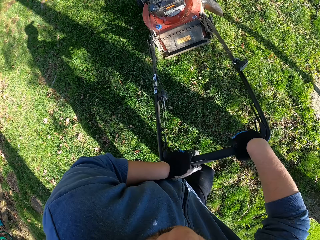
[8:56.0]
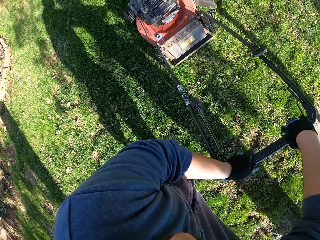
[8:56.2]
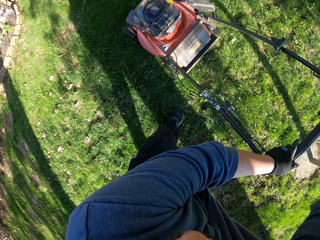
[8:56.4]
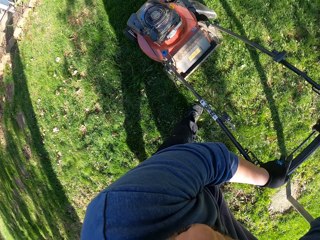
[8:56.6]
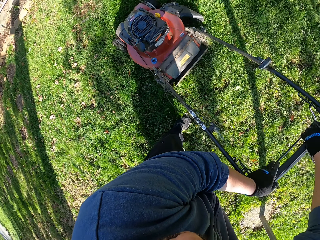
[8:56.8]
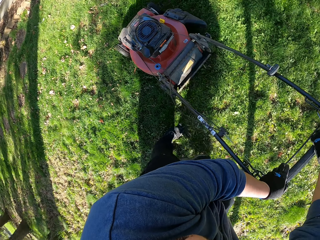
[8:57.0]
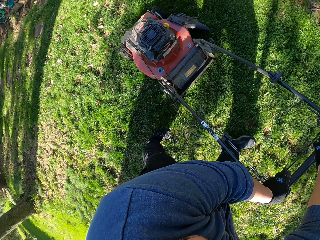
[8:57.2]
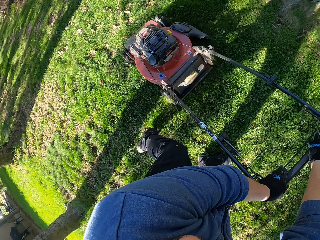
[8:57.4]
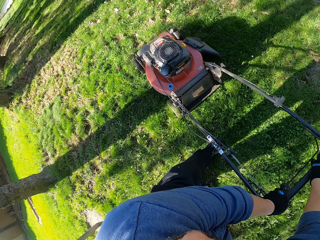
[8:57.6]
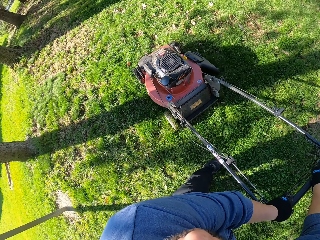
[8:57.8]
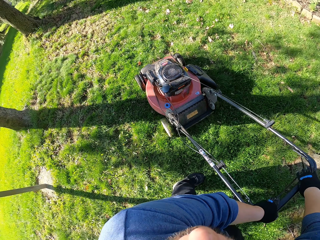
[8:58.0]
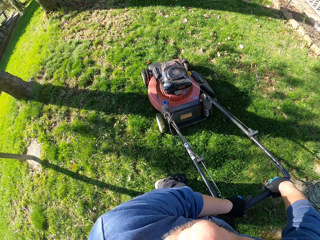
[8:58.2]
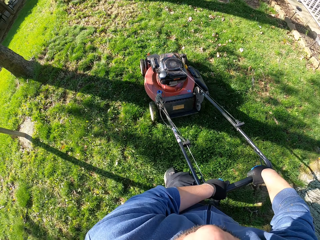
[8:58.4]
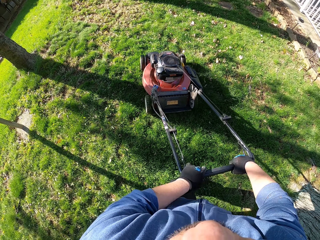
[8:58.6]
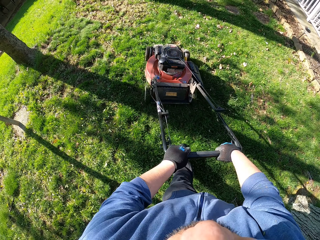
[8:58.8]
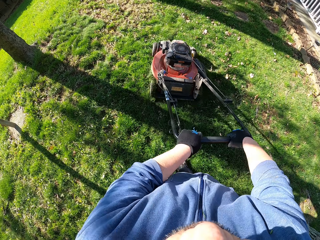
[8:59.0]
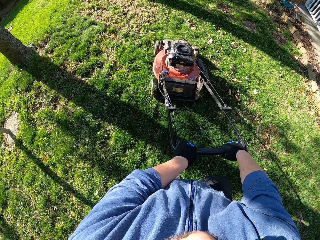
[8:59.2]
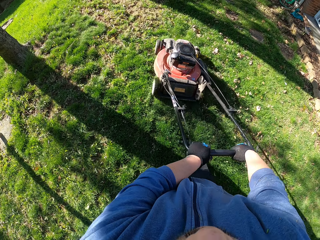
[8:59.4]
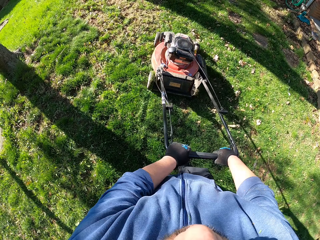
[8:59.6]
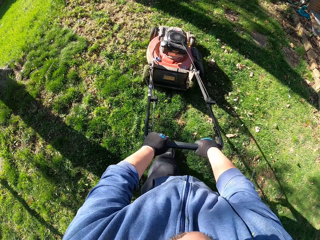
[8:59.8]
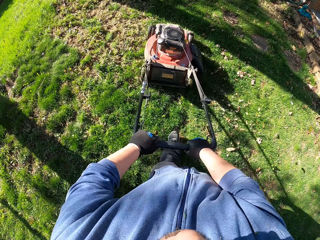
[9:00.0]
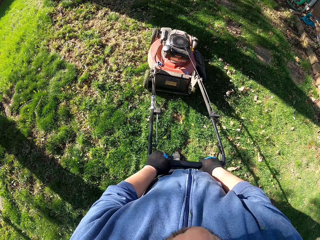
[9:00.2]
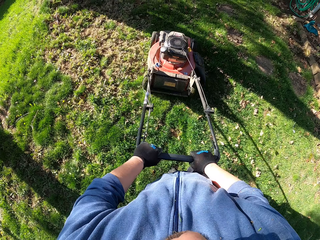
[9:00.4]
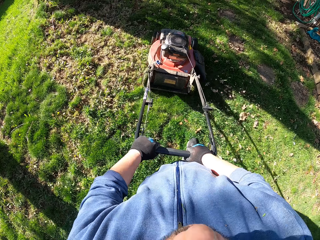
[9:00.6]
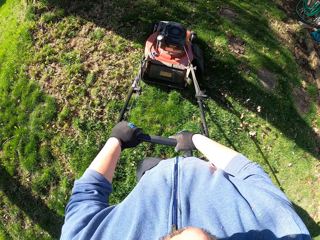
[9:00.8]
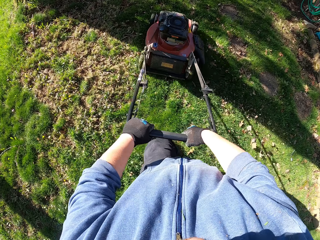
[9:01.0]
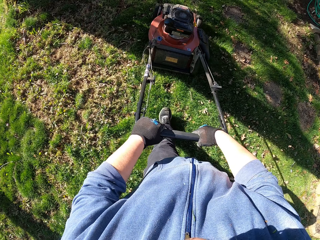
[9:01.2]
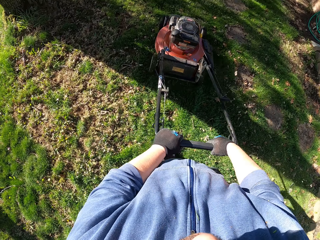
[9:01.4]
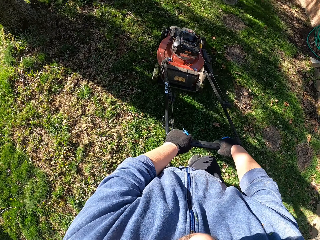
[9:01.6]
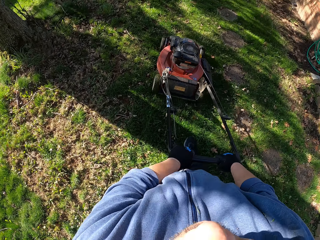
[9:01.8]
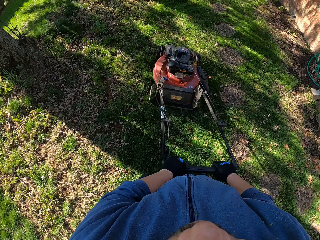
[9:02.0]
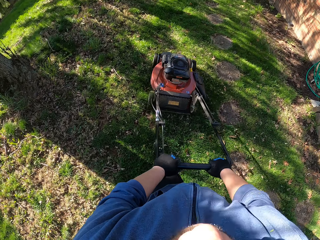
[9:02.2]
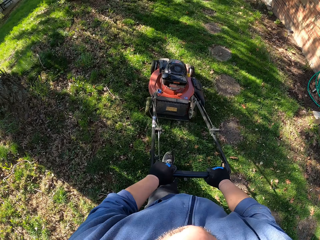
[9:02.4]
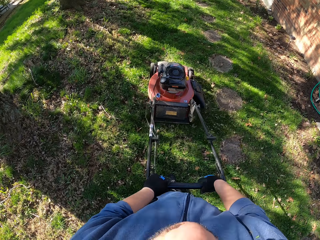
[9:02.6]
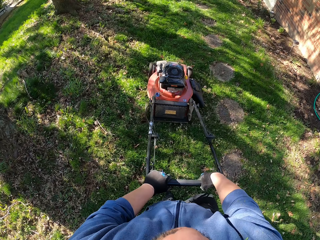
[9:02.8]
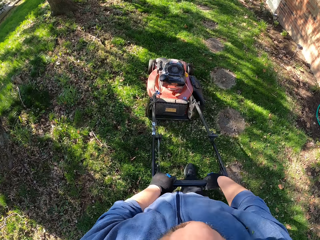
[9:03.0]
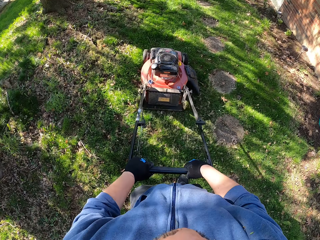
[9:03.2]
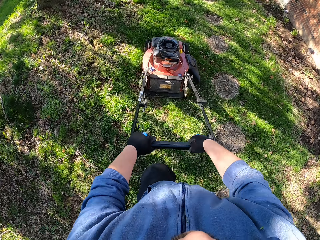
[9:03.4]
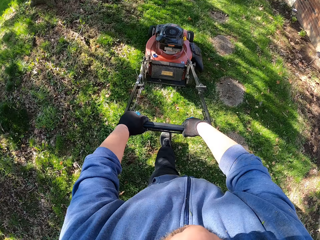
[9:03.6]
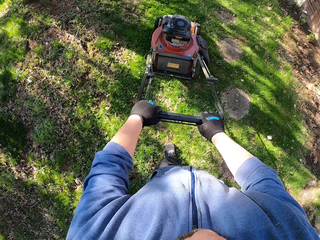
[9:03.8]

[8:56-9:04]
The camera wearer turns with the lawn mower. They mow the grass in the garden with the lawn mower.

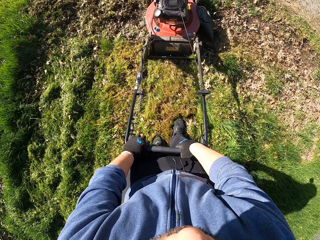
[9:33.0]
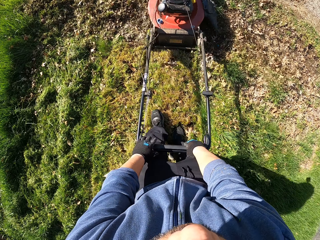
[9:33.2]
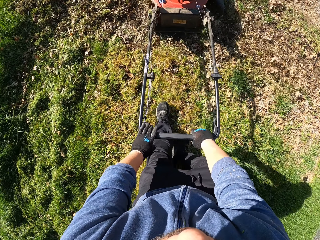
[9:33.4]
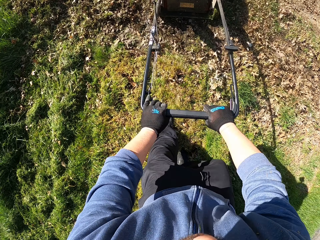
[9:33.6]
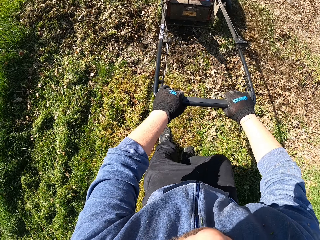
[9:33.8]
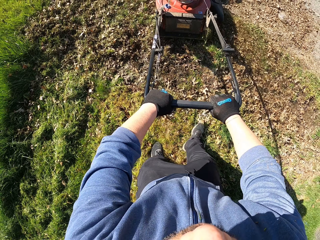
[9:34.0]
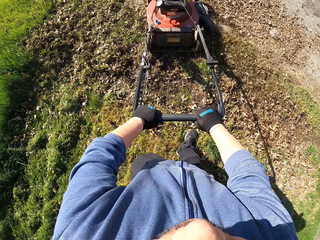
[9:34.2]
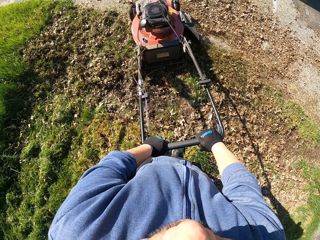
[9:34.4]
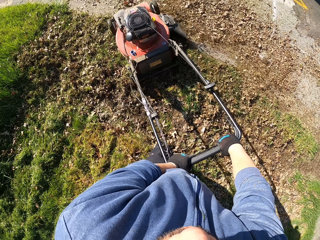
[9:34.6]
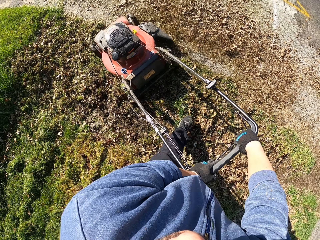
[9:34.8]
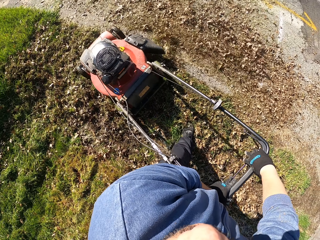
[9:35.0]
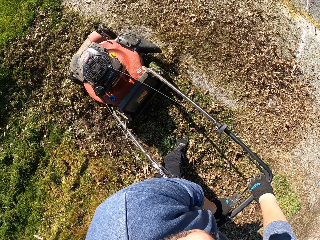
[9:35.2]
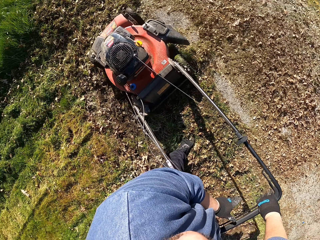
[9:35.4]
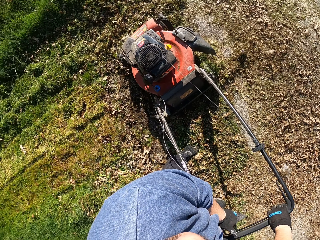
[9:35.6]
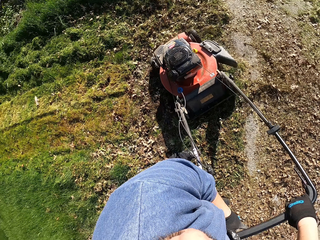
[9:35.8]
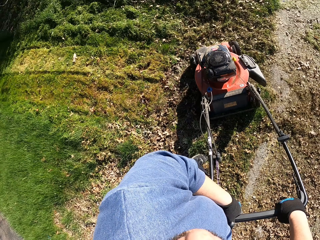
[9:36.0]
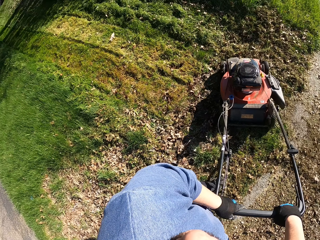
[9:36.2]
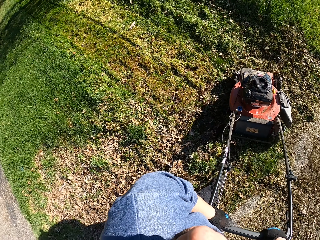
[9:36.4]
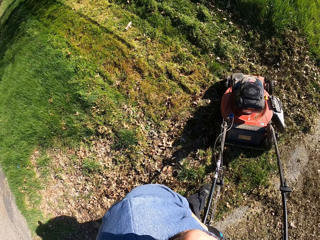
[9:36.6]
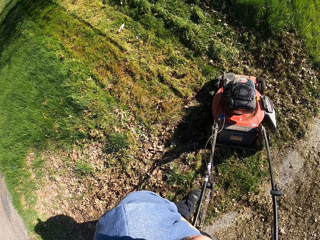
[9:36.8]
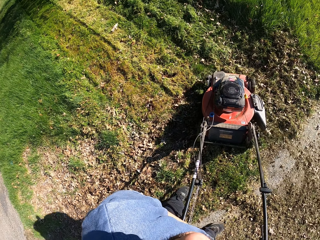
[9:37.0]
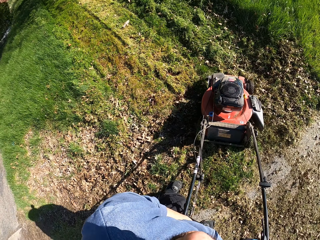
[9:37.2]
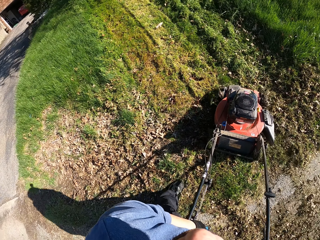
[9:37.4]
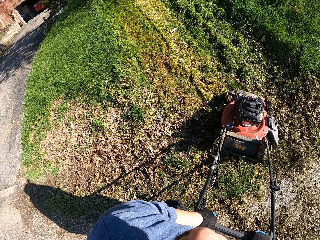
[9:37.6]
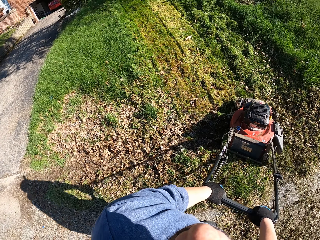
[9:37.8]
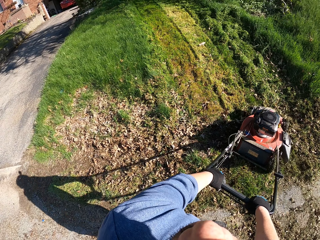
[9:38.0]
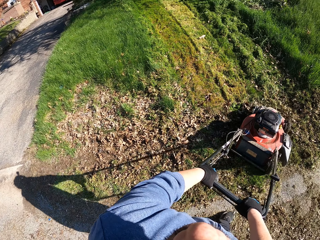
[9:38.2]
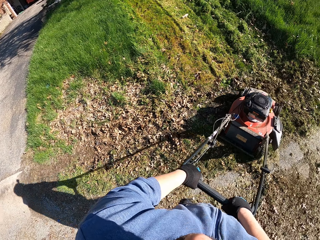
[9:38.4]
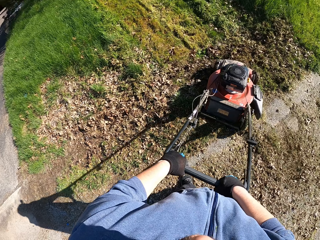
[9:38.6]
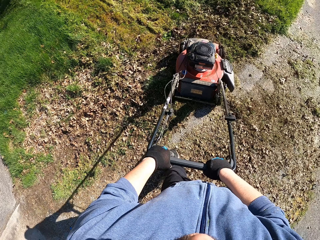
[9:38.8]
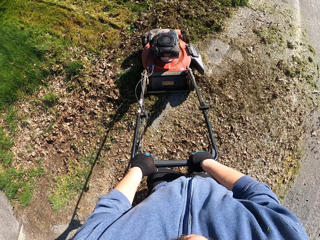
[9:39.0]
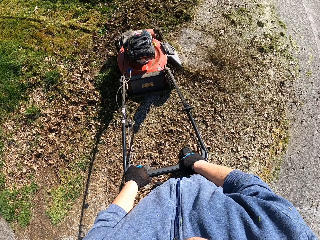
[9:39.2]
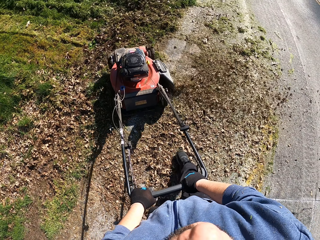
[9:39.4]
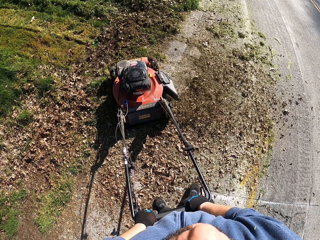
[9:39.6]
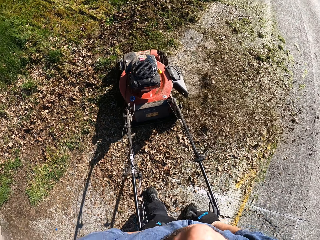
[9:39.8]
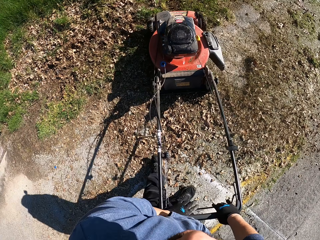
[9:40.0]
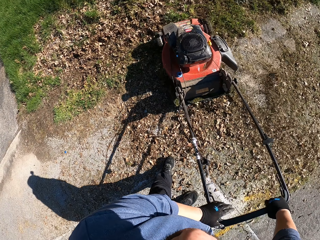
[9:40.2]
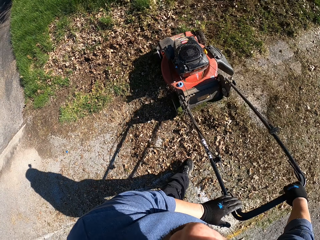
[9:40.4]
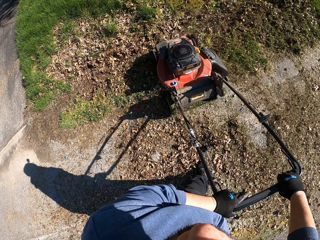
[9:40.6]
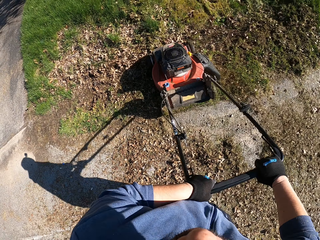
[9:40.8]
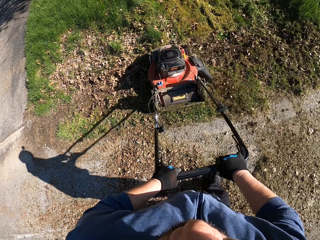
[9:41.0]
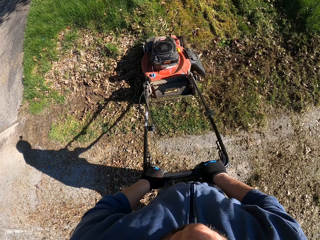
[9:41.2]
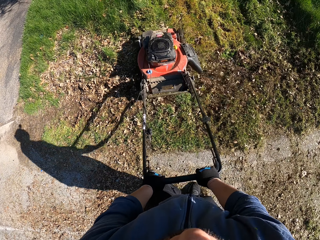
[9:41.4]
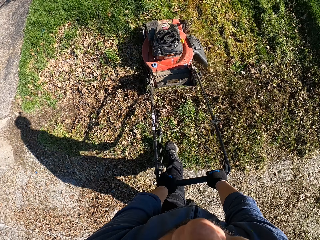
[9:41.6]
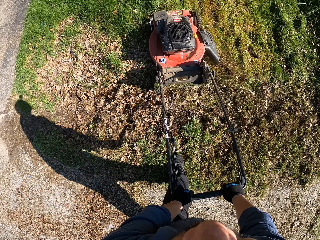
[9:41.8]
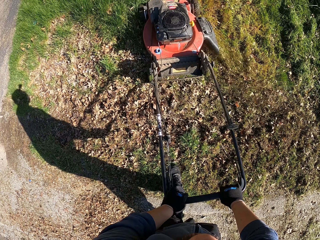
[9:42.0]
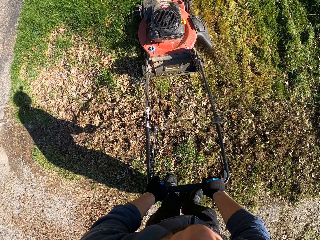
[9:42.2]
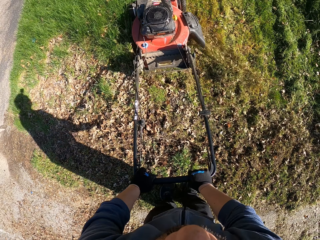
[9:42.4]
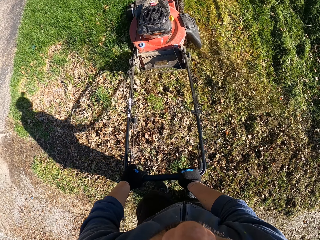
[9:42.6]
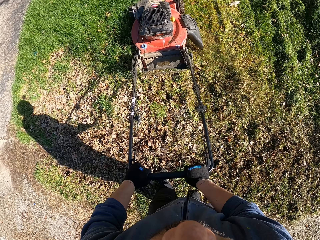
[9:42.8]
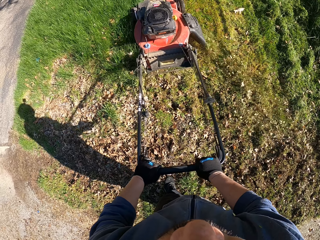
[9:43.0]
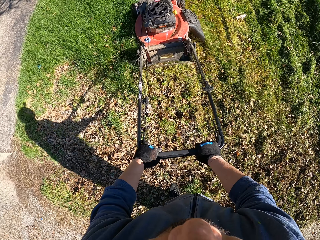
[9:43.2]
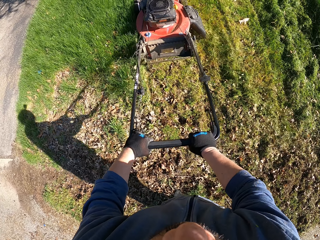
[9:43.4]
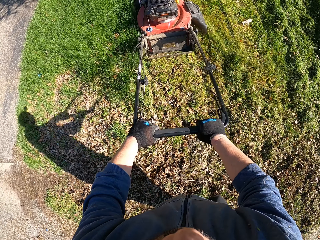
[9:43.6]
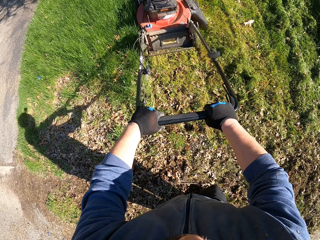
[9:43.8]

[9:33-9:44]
The camera wearer makes a turn with the lawn mower. They cut grass with the lawn mower.

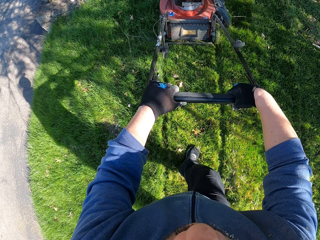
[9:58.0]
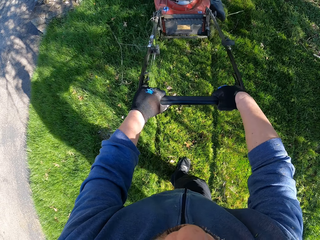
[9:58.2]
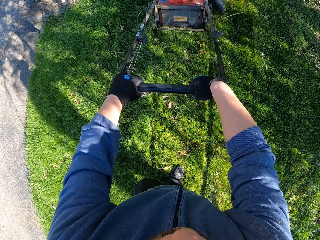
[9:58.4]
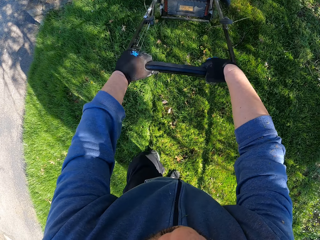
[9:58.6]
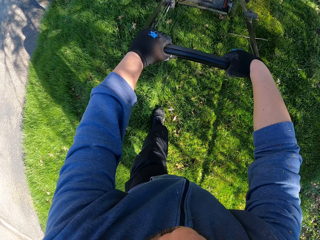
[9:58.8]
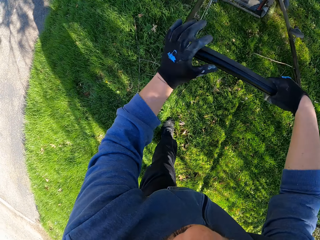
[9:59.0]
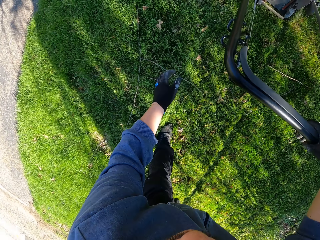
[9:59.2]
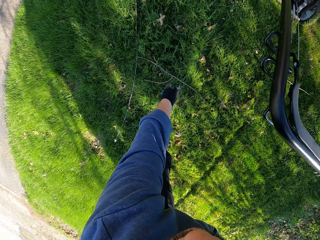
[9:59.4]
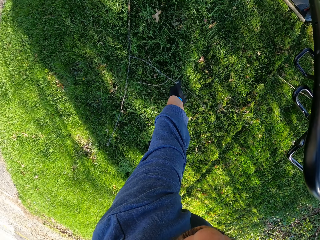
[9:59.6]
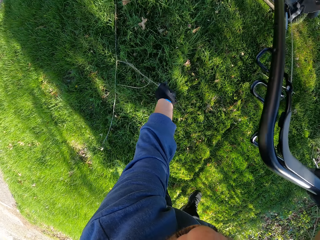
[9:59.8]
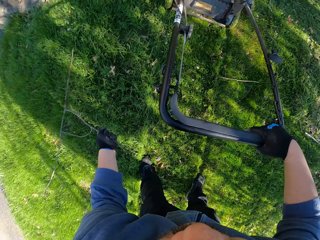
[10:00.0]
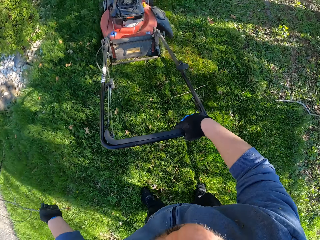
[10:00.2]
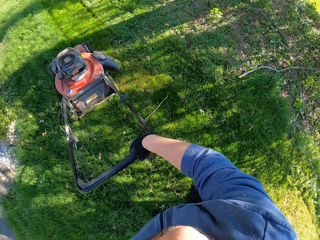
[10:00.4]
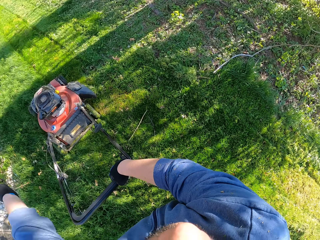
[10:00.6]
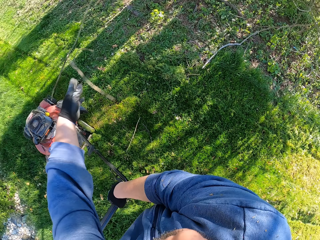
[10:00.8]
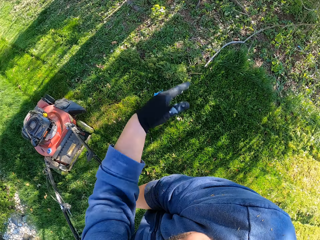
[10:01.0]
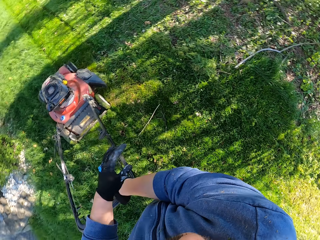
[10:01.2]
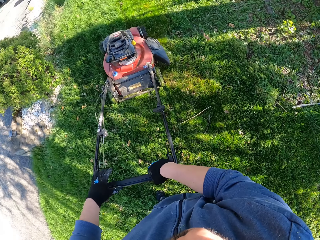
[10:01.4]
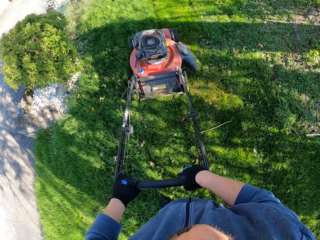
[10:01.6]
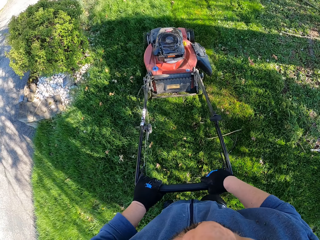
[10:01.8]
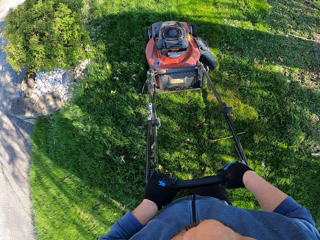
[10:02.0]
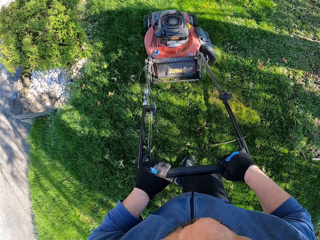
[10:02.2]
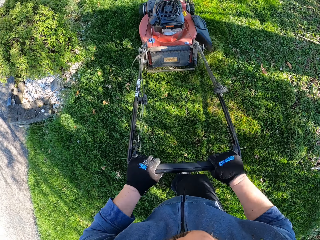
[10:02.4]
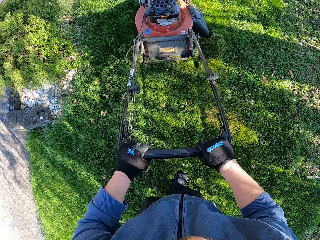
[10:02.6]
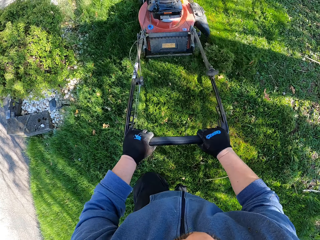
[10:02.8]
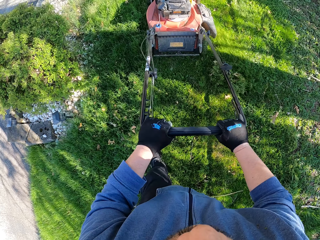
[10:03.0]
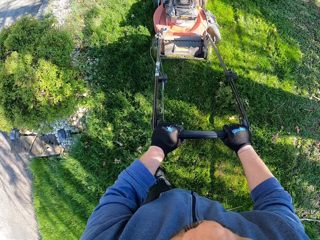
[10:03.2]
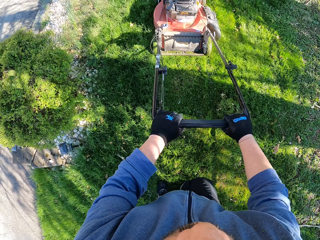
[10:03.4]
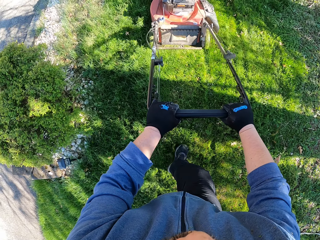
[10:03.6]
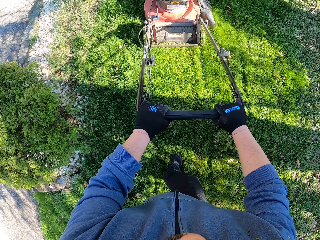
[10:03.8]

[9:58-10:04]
The camera wearer picks up a tree branch from the floor. They throw away the tree branch. They hold the lawn mower with both hands. They cut grass with the lawn mower.
